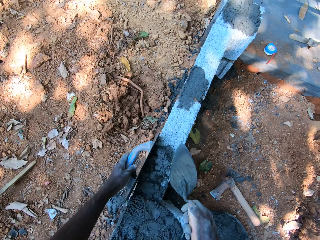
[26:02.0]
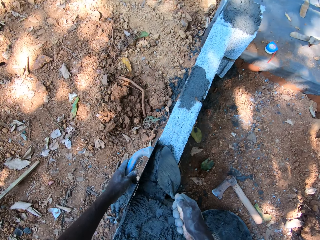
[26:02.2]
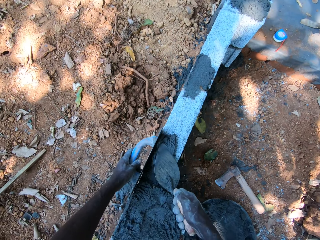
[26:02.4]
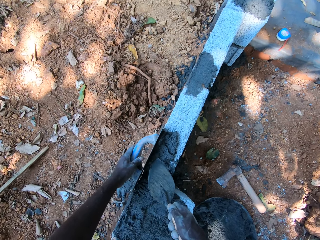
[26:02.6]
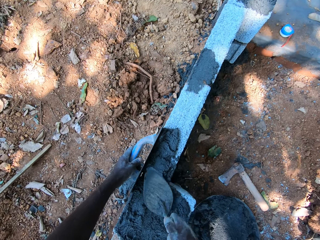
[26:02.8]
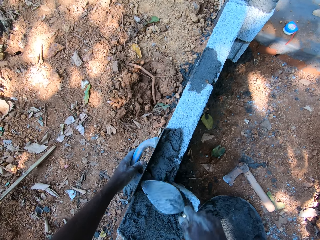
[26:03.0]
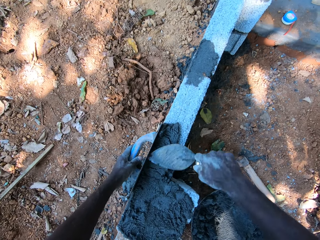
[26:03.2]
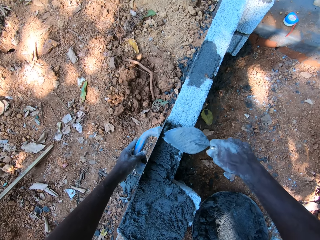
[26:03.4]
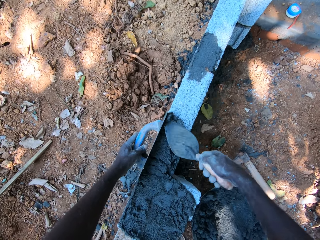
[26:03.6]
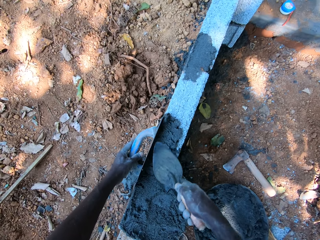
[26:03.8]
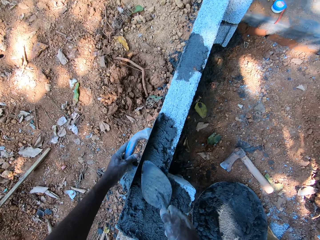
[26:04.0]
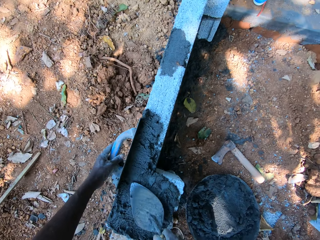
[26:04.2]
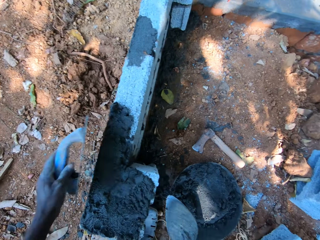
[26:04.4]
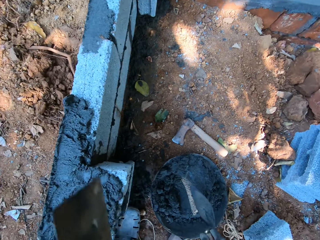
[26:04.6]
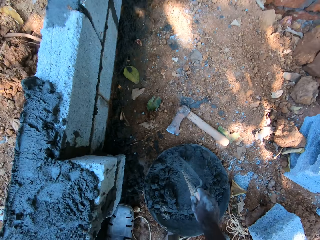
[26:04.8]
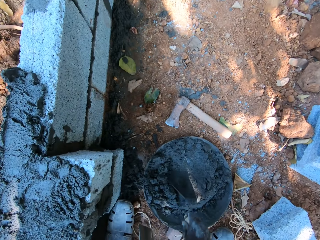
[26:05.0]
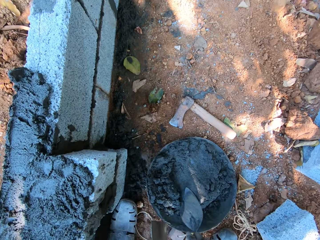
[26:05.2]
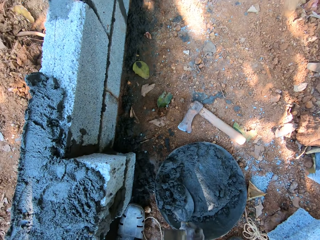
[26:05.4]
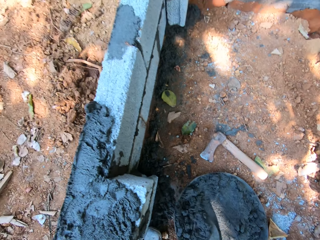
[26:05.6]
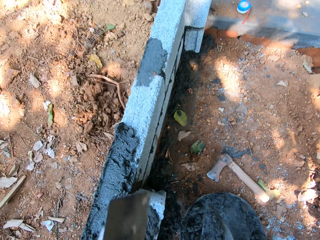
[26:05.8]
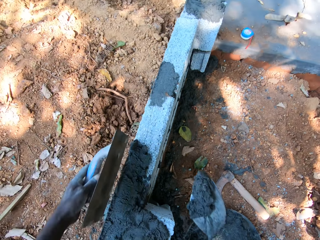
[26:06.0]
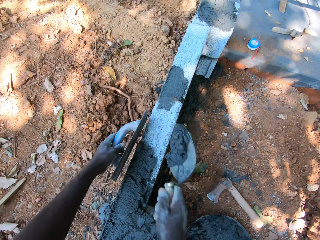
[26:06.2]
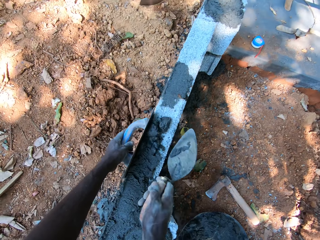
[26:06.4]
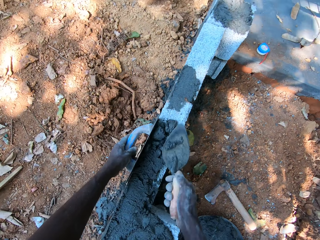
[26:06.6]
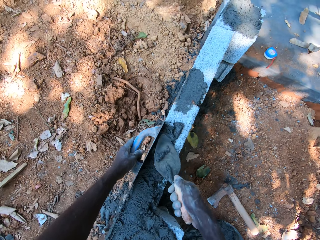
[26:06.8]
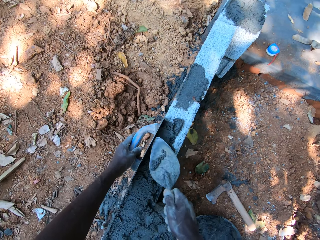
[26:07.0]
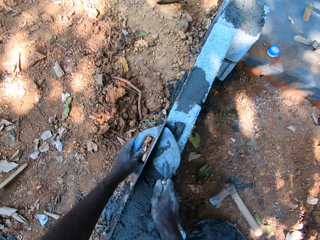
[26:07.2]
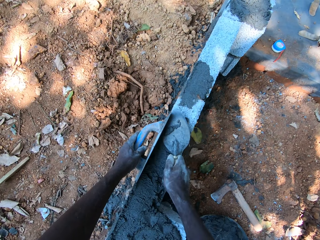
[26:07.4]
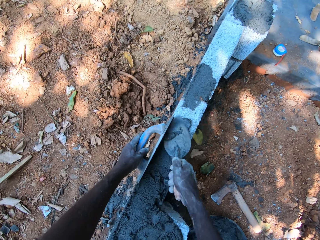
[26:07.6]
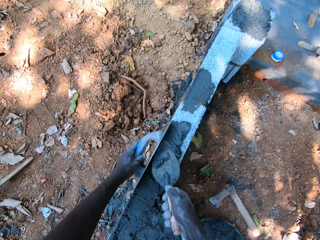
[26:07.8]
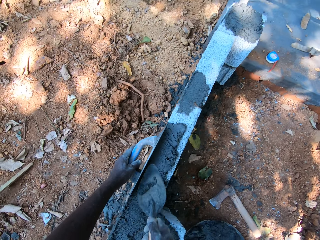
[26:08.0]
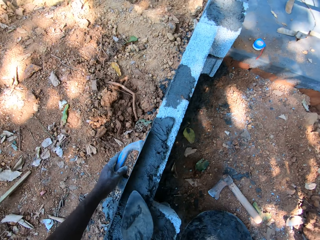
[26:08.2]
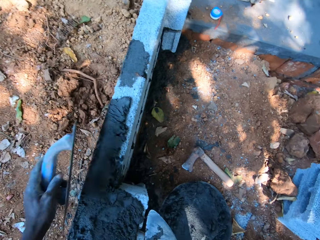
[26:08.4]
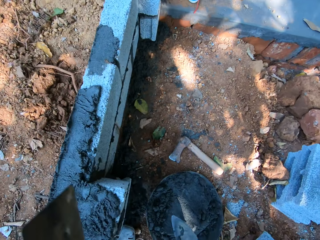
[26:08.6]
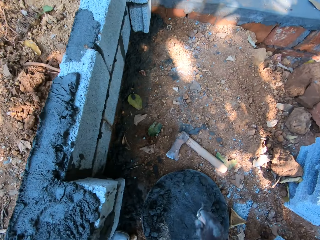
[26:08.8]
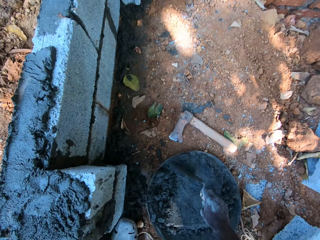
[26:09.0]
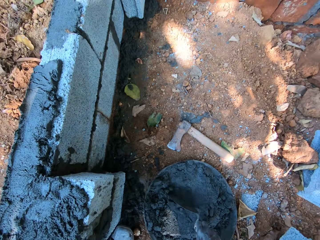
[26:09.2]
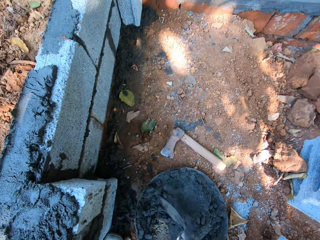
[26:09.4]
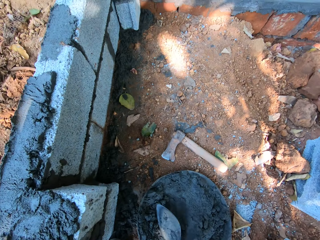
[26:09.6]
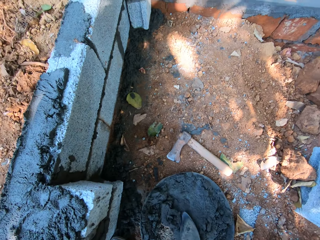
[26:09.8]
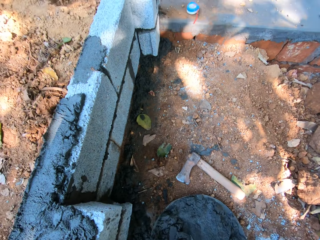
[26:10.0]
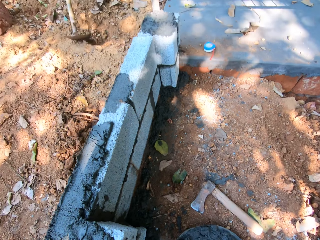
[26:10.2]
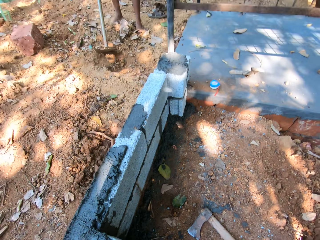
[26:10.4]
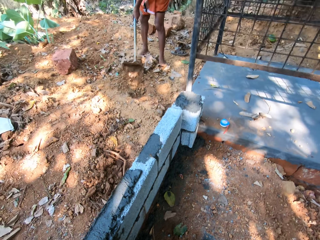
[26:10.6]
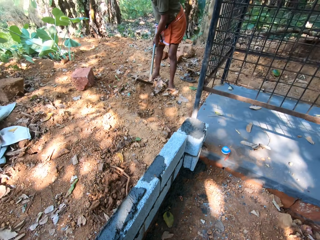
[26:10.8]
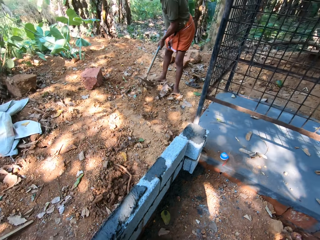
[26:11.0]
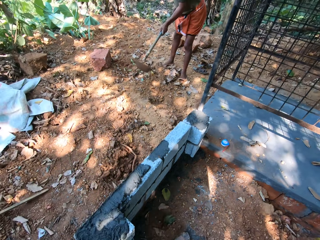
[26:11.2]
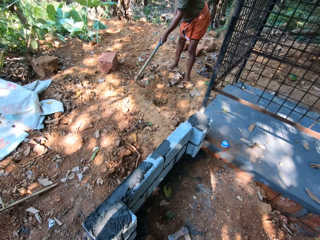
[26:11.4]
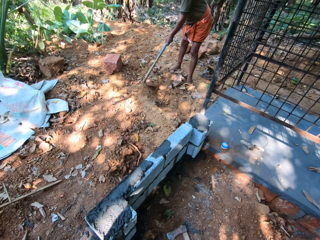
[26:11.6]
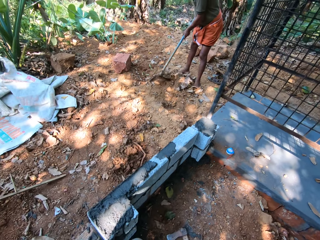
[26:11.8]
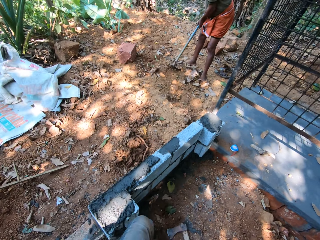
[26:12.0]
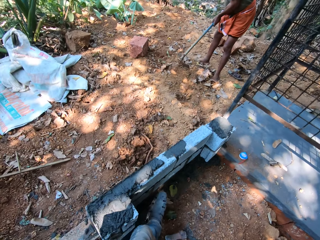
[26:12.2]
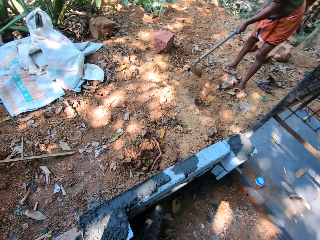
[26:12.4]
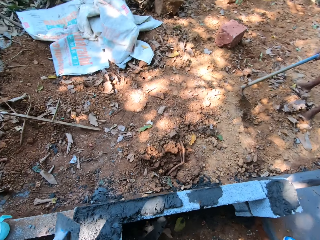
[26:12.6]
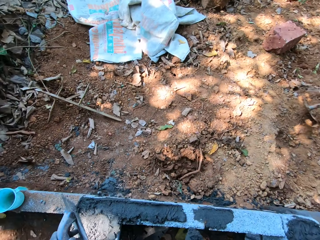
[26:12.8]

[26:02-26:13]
The camera wearer places the trowel in his left hand on the fence. He pours the mortar in the trowel in his right hand on the fence. He applies the mortar on the fence with the trowel in his right hand. He removes the trowel from the fence with his left hand. He stirs the mortar in the pan on the ground with the trowel in his right hand. He packs the mortar from the pan on the ground with the trowel in his right hand. He places the trowel in his left hand on the fence. He pours the mortar in the trowel in his right hand on the fence. He converses with a man. He applies the mortar on the fence with the trowel in his right hand. He removes the trowel from the fence with his left hand. He stirs the mortar in the pan on the ground with the trowel in his right hand. He spreads cement. He packs the mortar from the pan on the ground with the trowel in his right hand. The man tills the ground with the digging hoe in his hands.

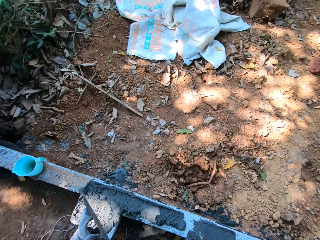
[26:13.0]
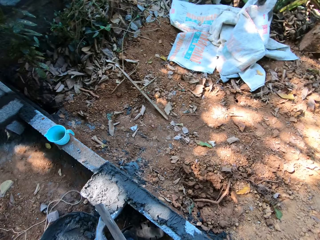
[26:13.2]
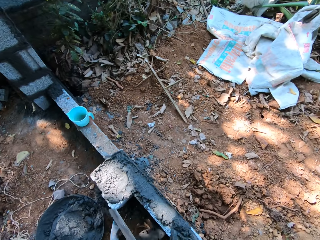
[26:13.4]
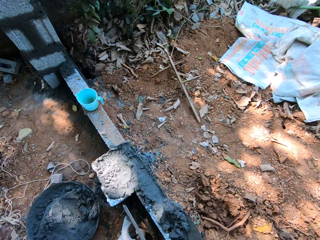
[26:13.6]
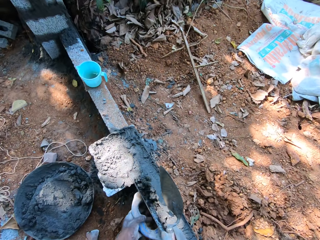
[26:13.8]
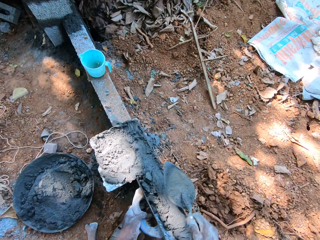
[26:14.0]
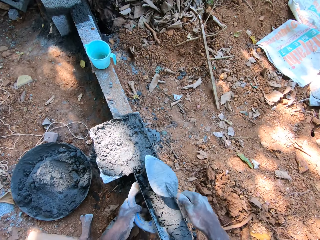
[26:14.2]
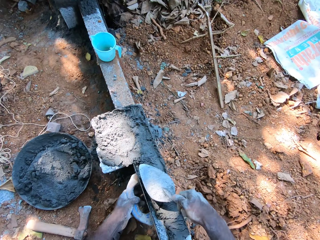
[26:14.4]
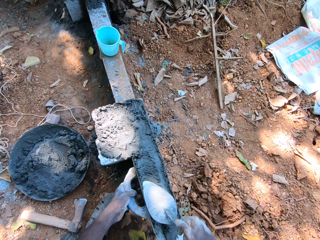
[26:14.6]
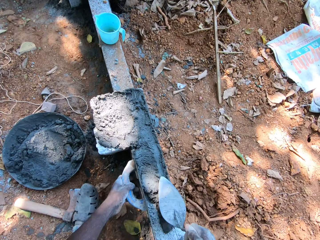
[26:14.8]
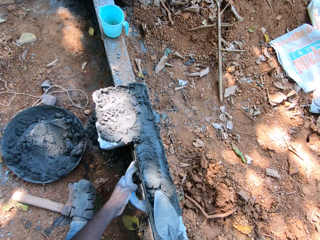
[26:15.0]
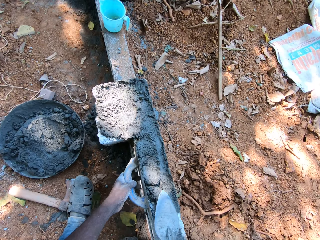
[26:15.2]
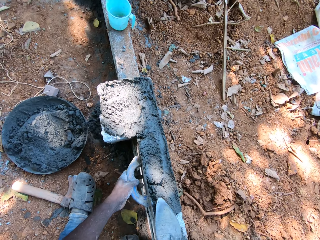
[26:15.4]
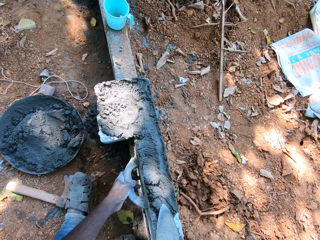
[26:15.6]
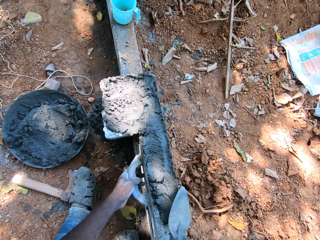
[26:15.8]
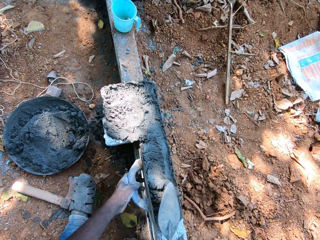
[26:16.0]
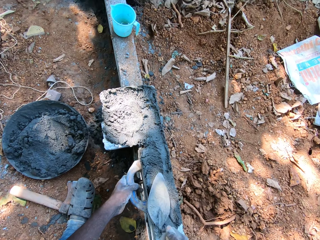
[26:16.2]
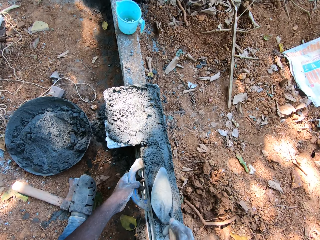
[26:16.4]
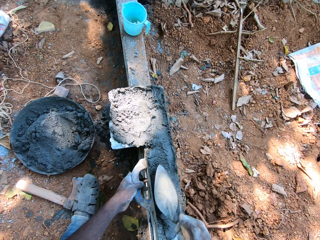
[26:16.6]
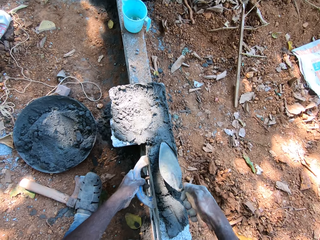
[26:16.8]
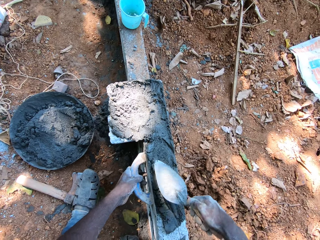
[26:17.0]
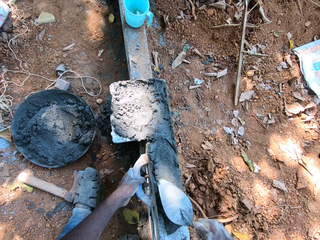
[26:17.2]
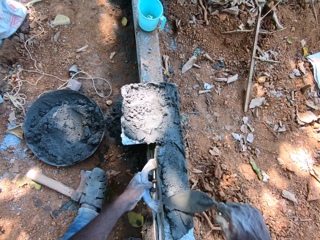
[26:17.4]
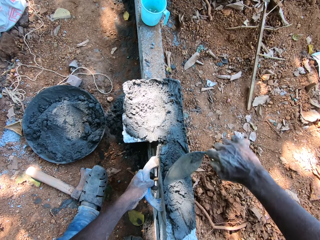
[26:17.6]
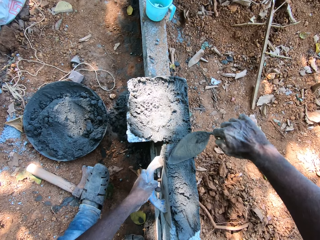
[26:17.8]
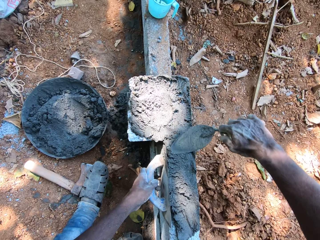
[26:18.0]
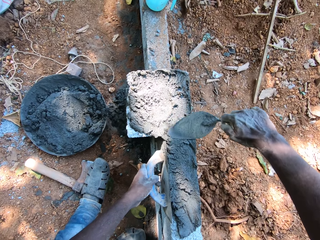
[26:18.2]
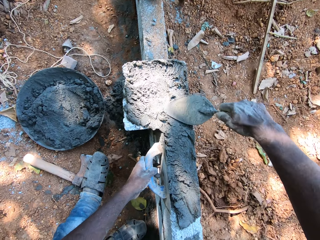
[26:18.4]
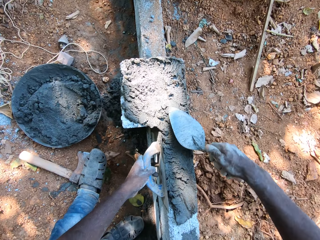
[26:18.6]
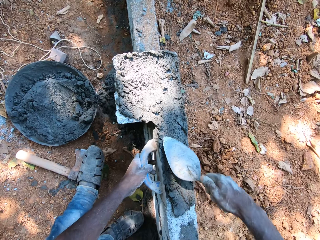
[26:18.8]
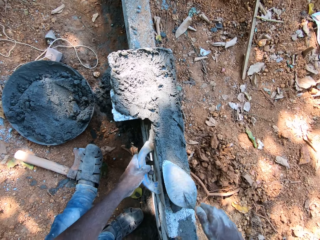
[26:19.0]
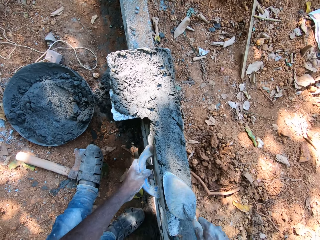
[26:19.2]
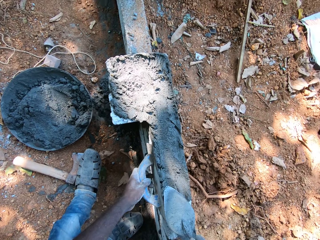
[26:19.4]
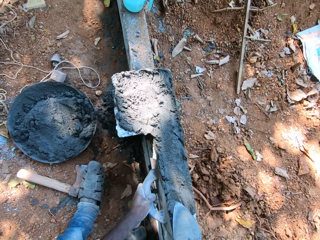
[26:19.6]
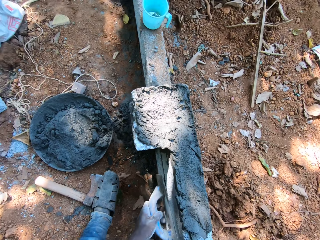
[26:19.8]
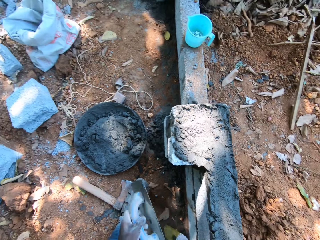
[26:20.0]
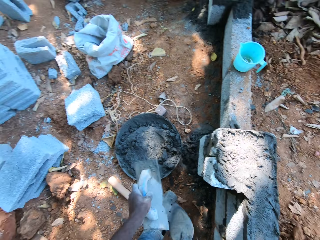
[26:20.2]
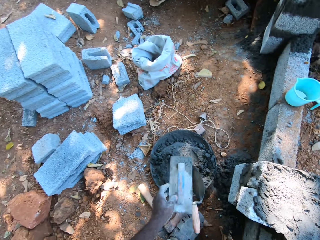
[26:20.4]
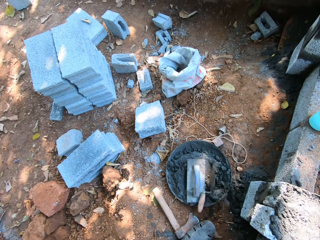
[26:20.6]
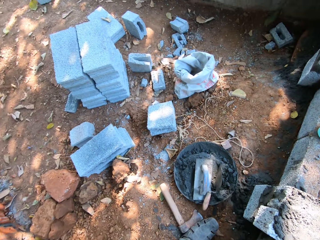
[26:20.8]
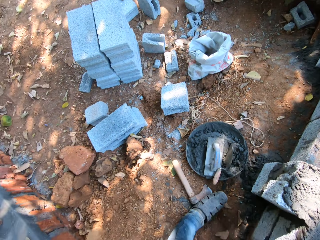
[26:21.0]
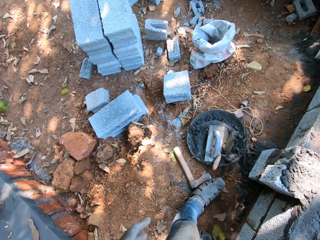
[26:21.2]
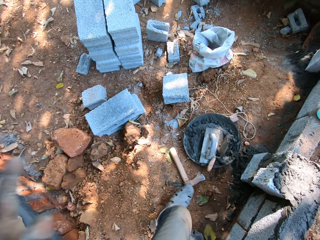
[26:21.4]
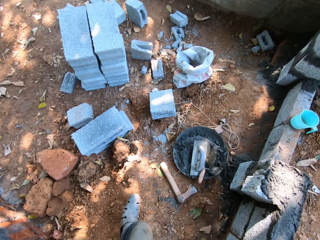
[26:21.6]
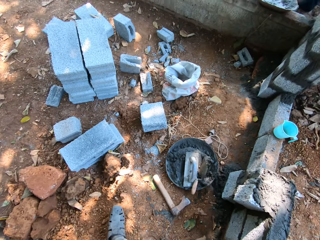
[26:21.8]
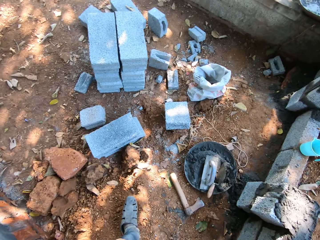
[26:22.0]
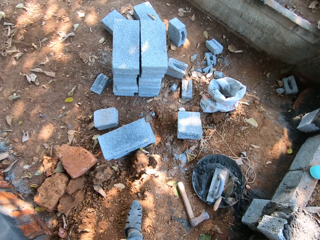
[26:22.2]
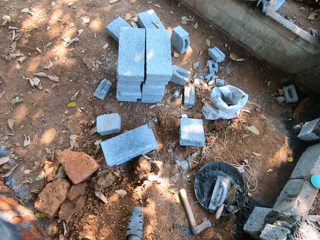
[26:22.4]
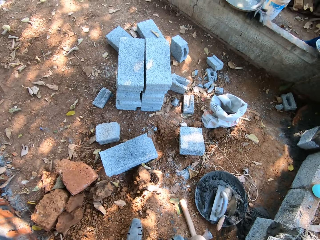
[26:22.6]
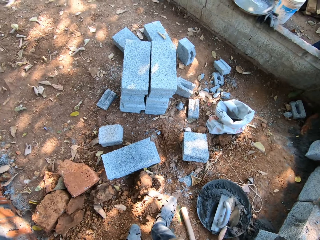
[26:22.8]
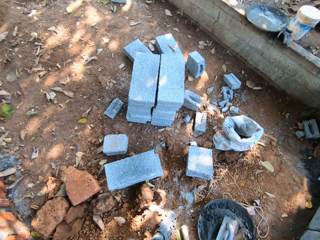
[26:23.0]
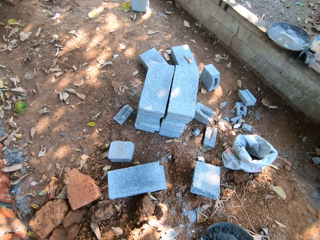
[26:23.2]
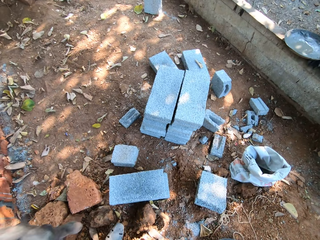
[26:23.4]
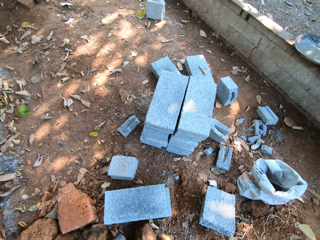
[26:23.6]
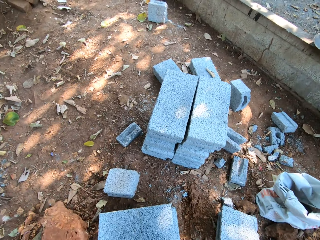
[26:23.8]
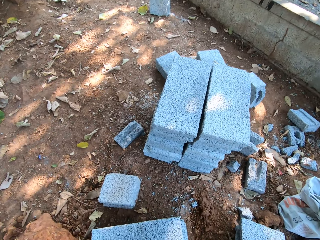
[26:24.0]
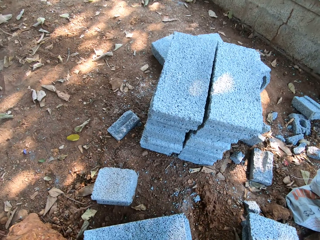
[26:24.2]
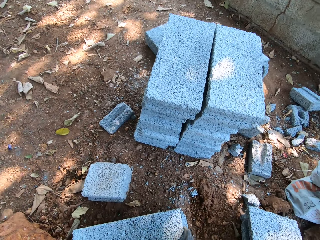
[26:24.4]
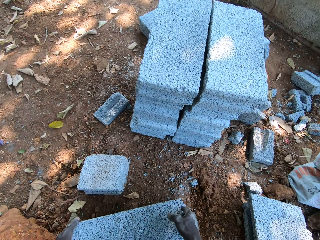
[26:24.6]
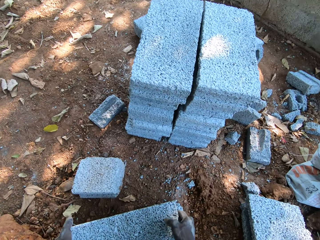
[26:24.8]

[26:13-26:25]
The camera wearer pours the mortar in the trowel in his right hand on the fence. He places the trowel in his left hand on the fence. He applies the mortar on the fence with the trowel in his right hand. He drops the trowels in his hands in the pan on the ground.
